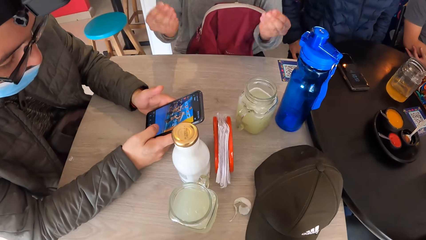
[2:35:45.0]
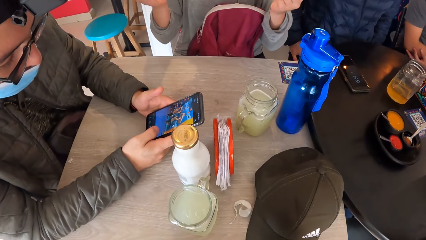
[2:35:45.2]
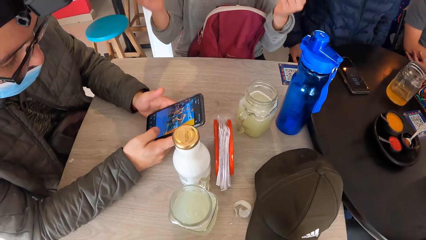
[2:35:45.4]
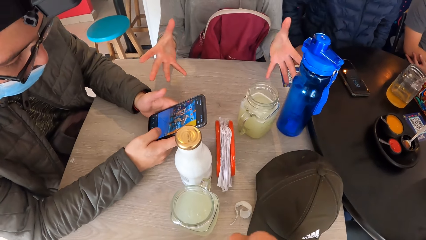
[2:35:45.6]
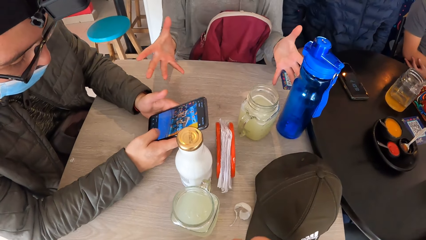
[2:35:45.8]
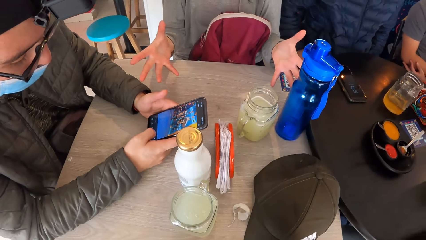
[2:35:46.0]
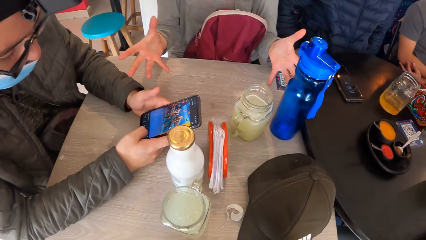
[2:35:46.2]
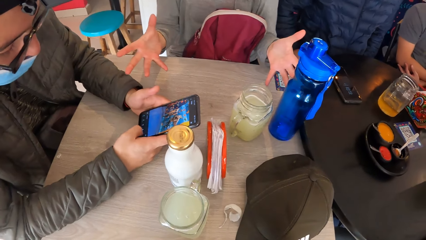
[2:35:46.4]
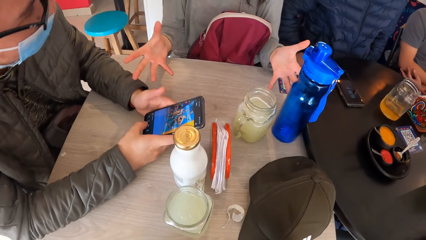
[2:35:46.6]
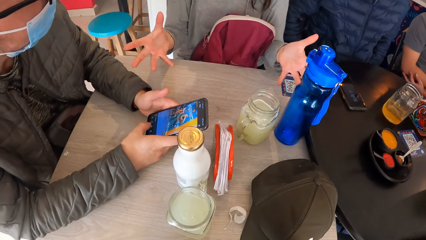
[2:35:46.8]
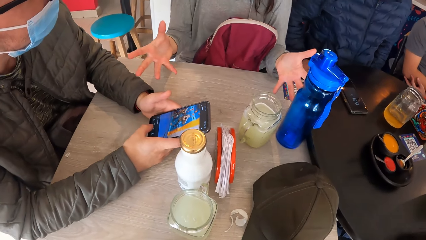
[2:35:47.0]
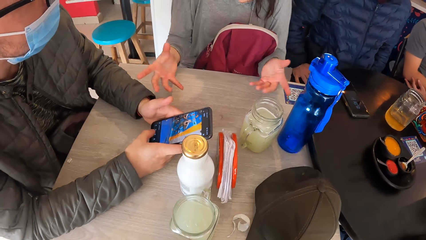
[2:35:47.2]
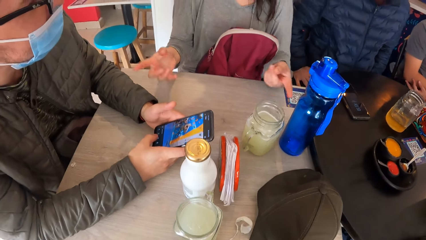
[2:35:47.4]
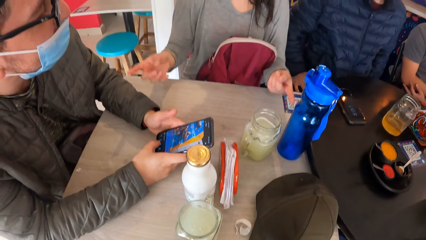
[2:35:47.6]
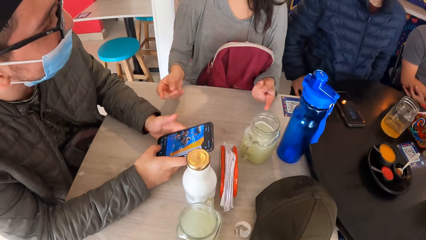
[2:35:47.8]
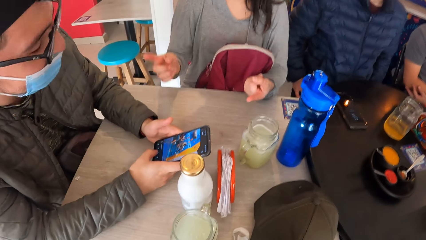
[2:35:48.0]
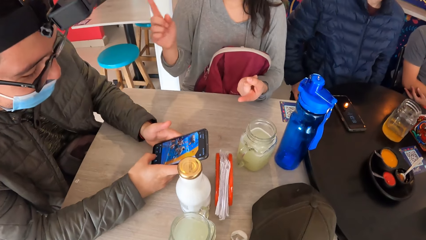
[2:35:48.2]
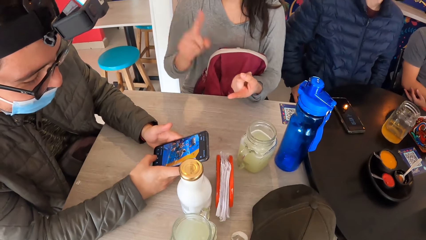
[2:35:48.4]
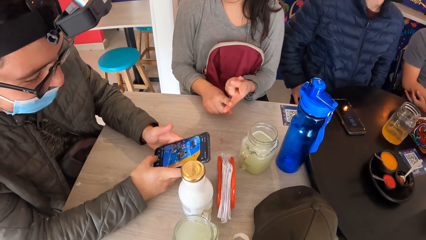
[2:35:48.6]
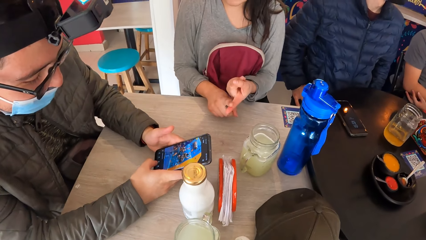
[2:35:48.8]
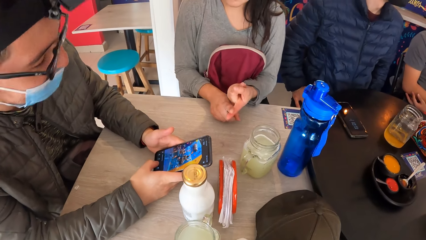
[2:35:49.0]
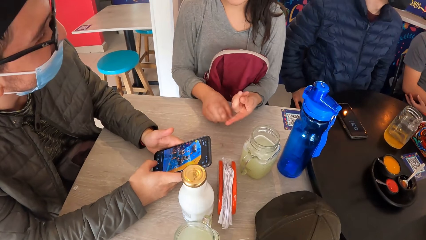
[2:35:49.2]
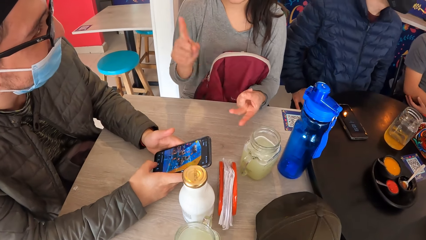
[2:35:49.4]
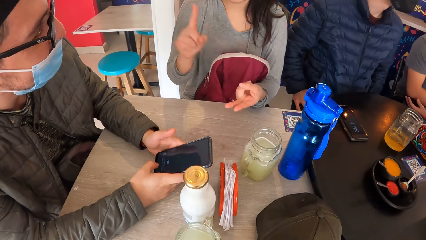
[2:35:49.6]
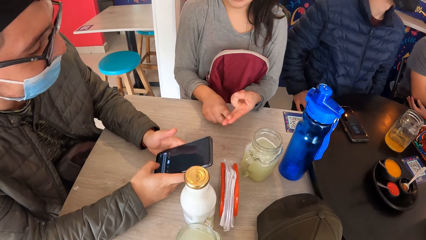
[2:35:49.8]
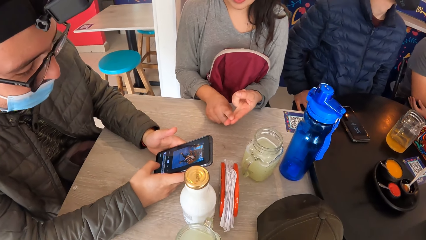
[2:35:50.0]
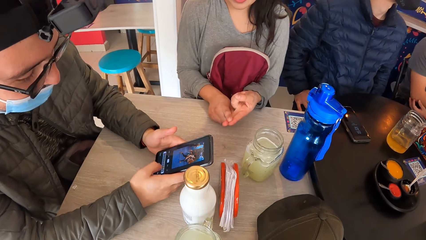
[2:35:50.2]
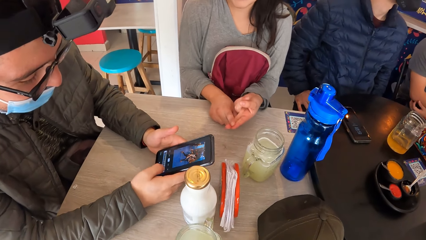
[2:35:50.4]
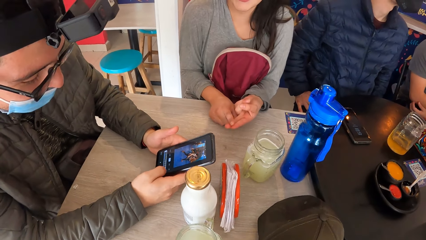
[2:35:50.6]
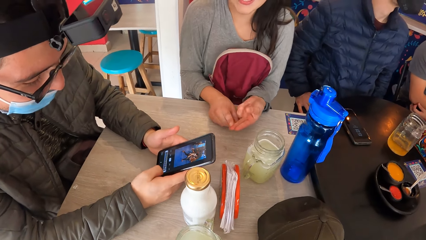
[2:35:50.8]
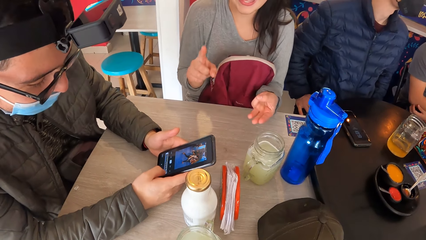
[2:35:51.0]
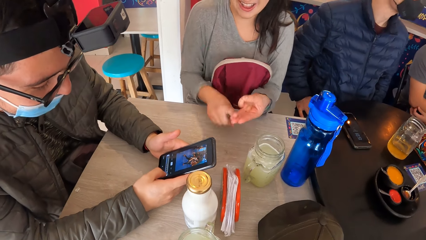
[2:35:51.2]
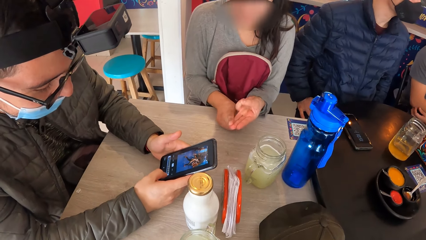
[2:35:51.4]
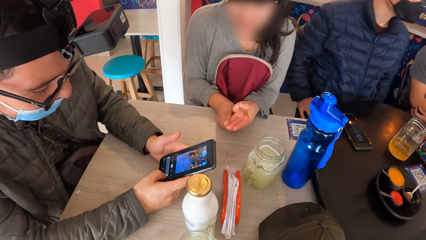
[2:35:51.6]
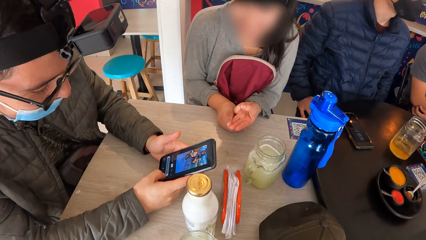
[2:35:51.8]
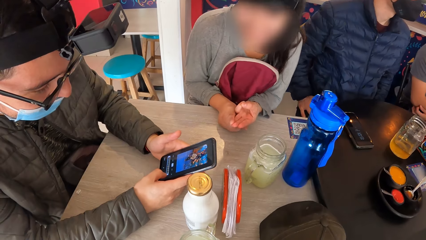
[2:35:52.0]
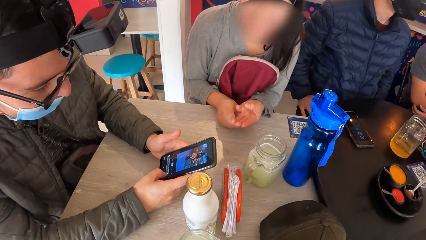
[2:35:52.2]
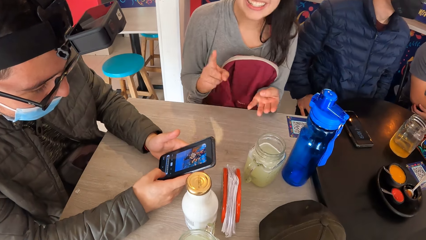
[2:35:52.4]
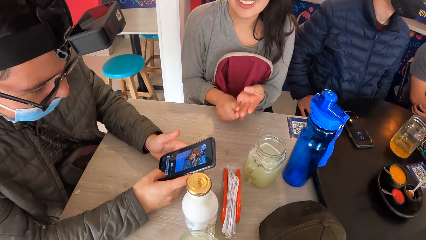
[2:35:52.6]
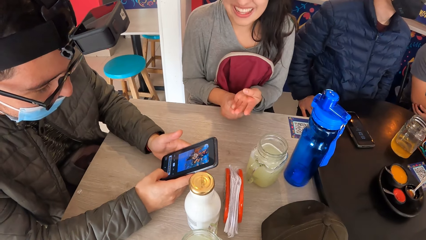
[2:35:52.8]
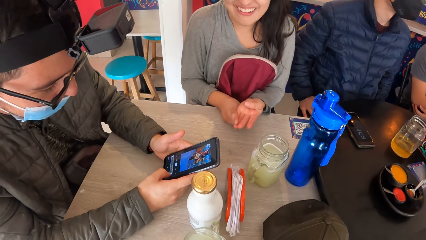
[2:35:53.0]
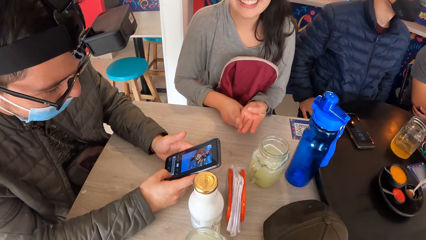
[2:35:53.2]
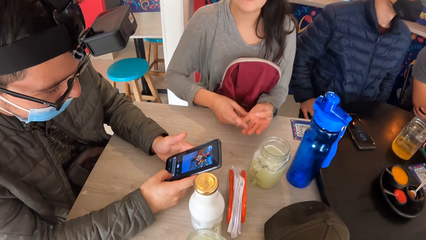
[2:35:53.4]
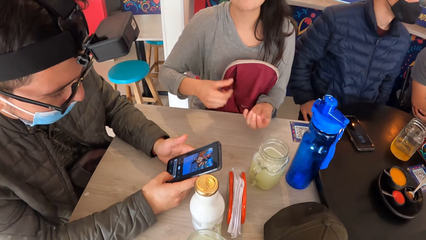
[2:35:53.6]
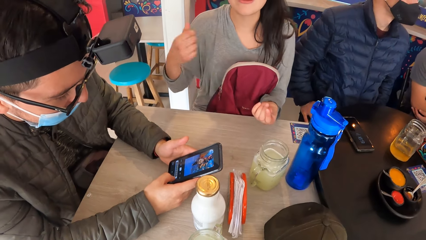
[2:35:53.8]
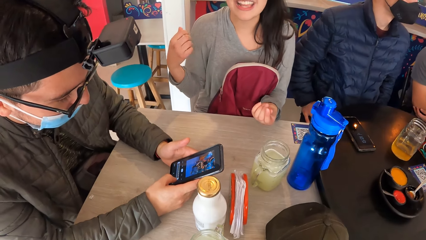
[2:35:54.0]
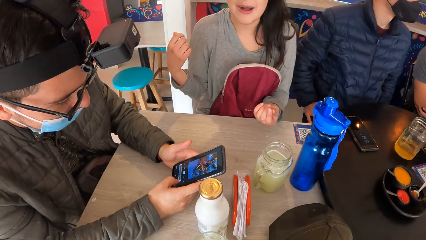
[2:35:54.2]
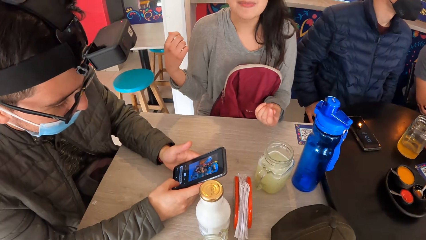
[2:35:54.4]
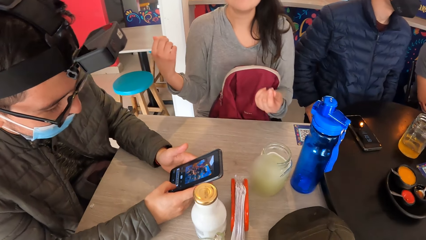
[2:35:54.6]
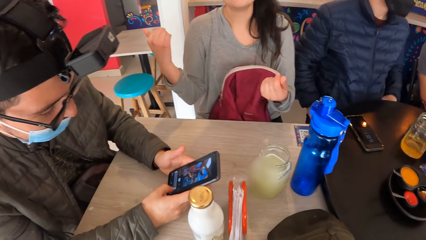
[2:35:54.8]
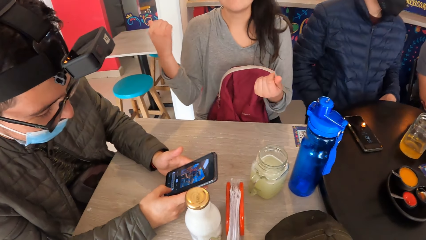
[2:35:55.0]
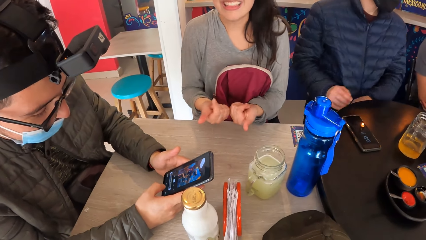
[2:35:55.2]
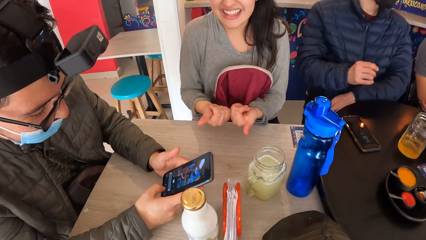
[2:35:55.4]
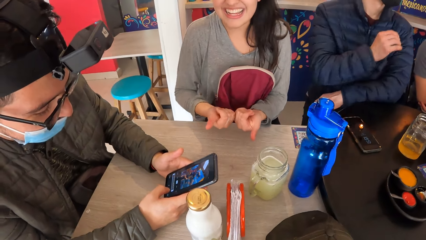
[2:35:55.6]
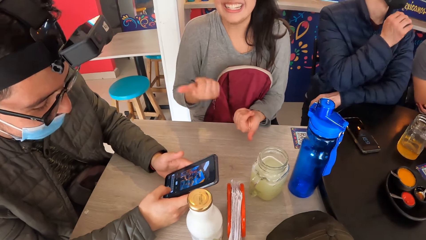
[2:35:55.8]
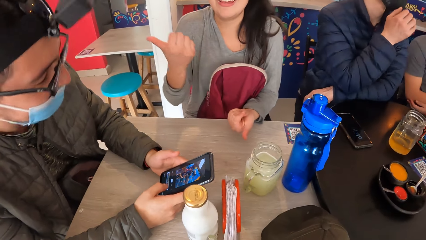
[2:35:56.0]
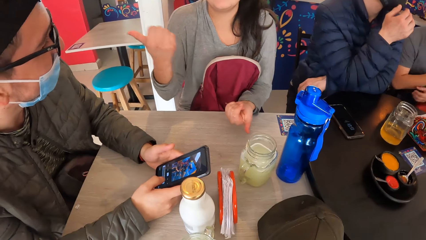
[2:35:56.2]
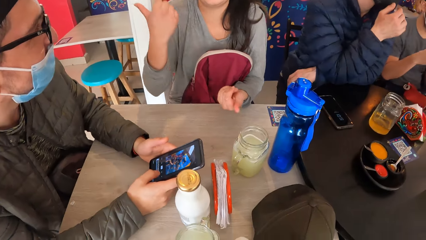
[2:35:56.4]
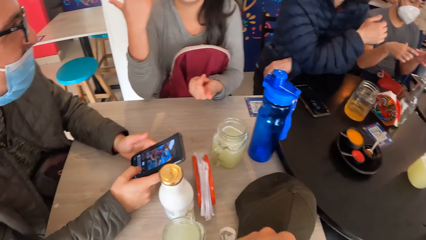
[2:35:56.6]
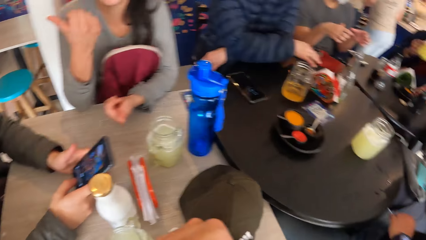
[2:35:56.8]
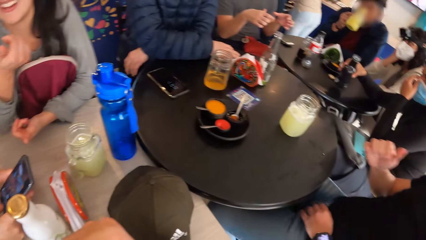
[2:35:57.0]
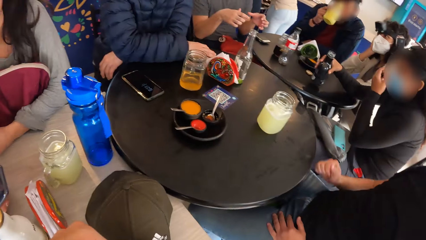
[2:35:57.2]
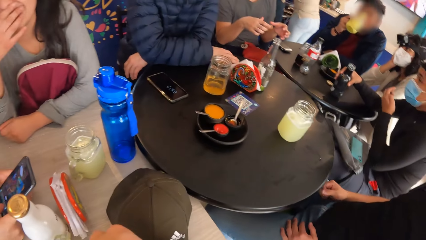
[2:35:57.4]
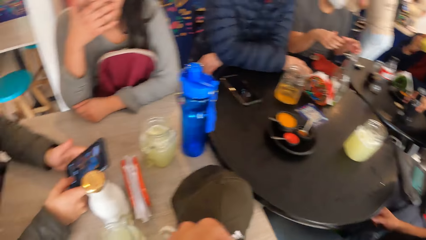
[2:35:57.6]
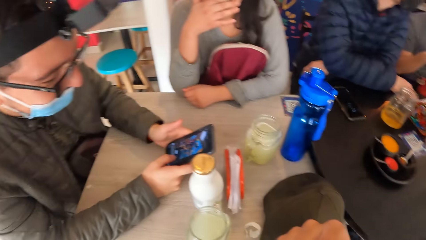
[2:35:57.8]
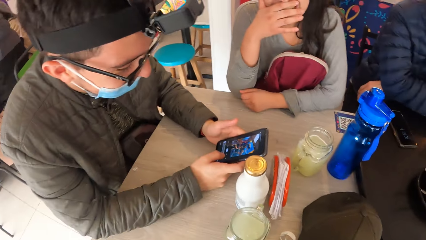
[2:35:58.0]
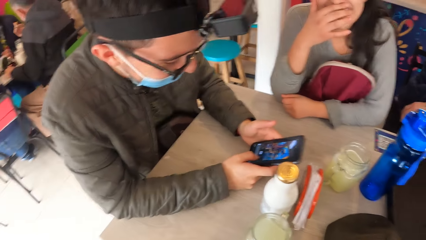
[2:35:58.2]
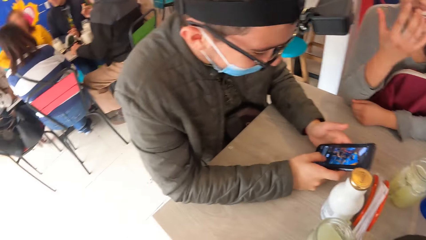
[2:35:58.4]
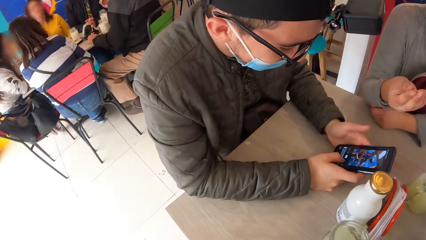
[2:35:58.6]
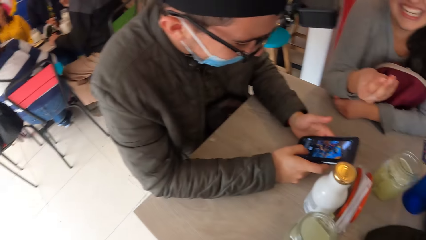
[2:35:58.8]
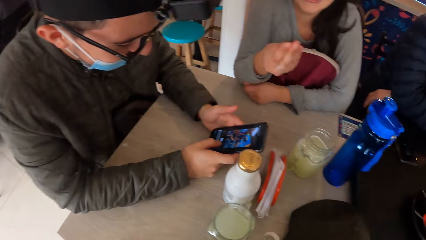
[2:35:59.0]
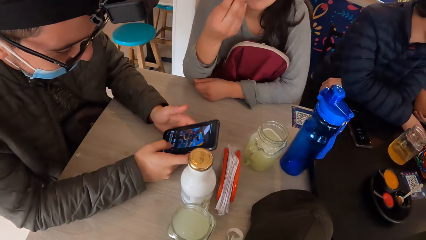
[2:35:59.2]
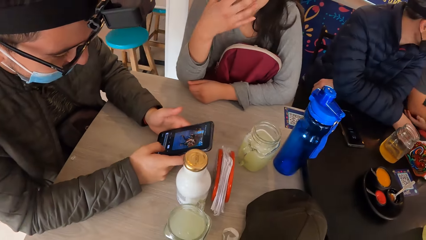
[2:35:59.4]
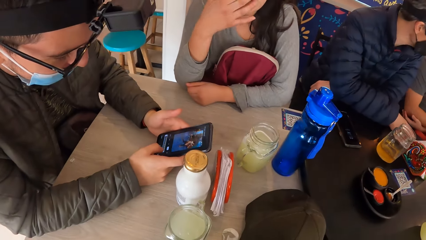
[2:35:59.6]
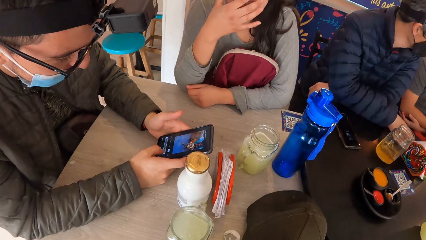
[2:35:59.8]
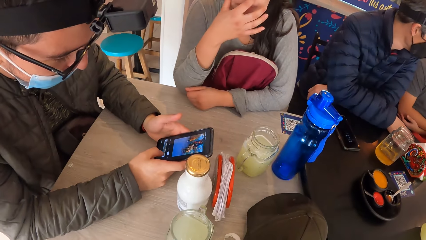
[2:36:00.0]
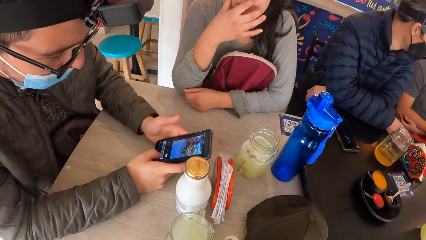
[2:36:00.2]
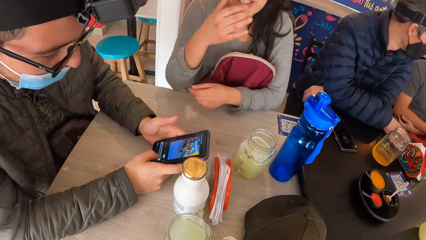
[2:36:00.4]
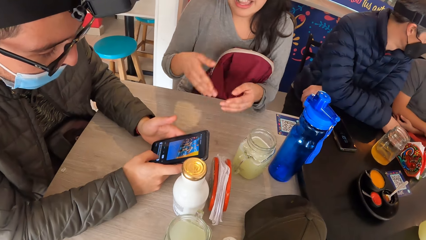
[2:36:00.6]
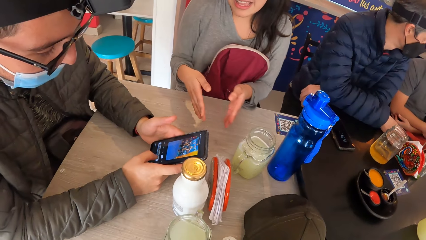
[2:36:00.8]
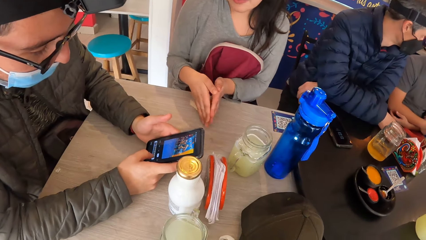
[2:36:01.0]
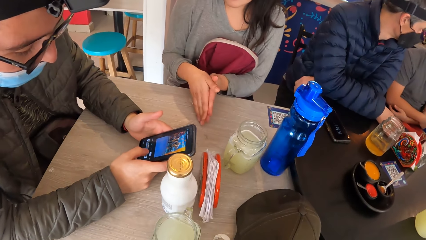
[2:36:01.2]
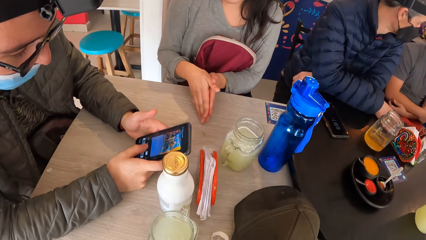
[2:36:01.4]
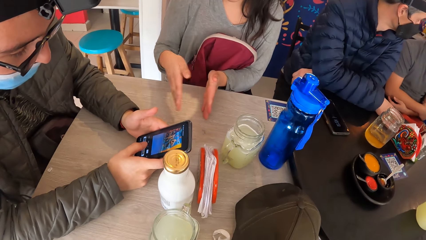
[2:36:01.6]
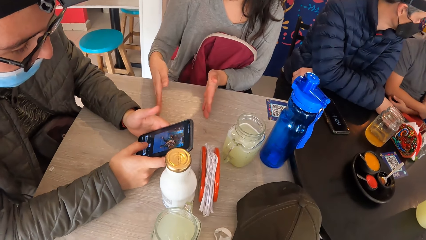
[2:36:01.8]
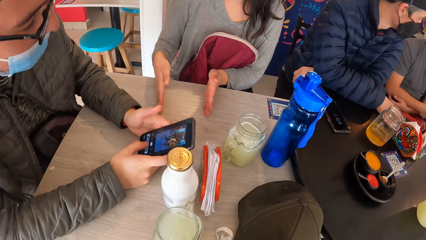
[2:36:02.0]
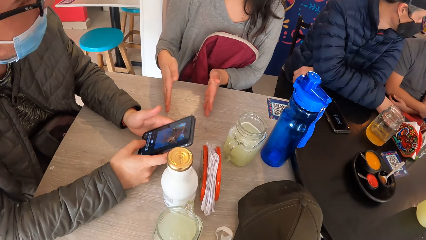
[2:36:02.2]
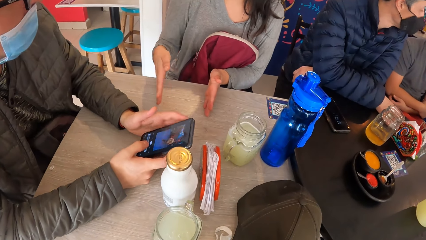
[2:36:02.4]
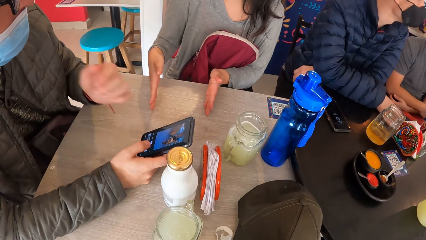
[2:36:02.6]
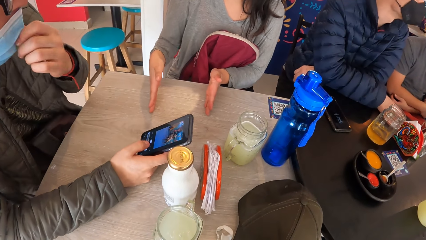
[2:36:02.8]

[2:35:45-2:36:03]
The camera wearer talks to a person. Another person scrolls the phone. The first person talks to the camera wearer. A man drinks juice from the glass in his right hand. The camera wearer looks around the hotel. The first person talks to the camera wearer. The other person scrolls the phone.
